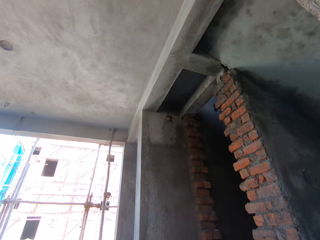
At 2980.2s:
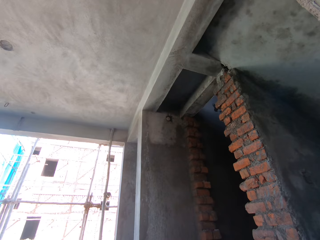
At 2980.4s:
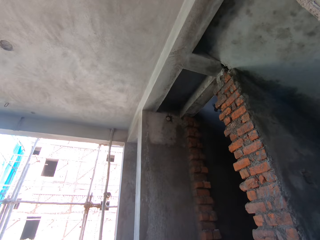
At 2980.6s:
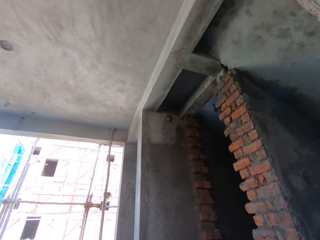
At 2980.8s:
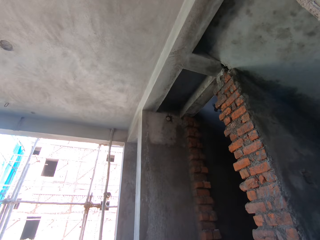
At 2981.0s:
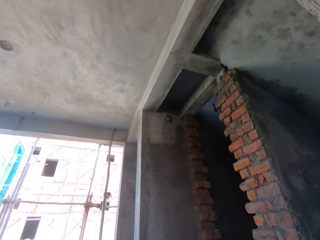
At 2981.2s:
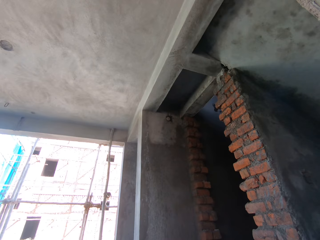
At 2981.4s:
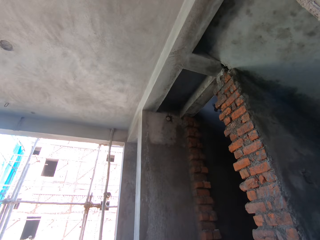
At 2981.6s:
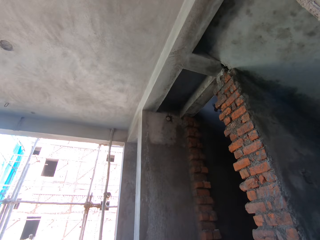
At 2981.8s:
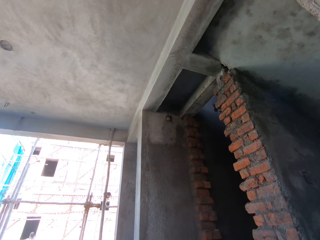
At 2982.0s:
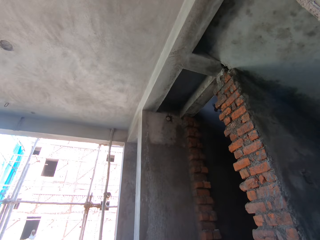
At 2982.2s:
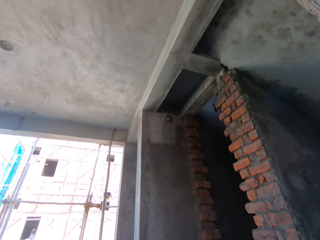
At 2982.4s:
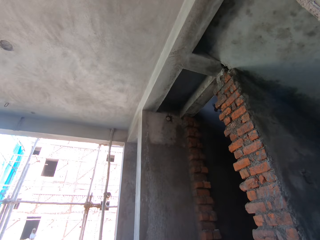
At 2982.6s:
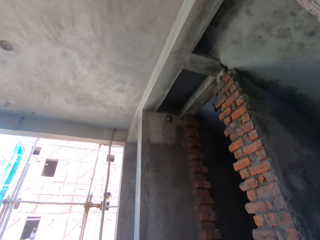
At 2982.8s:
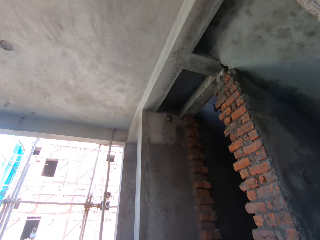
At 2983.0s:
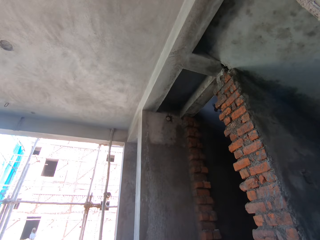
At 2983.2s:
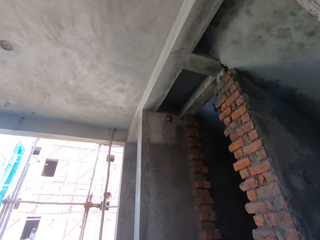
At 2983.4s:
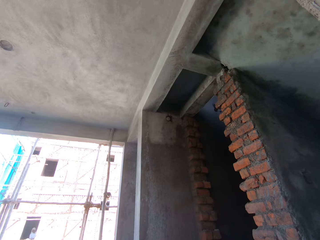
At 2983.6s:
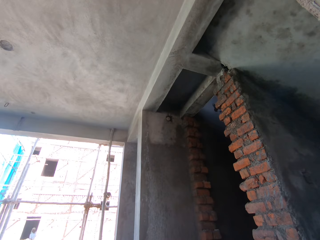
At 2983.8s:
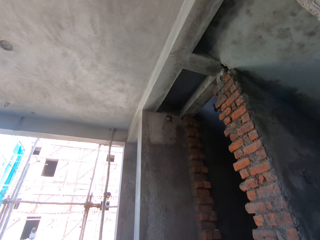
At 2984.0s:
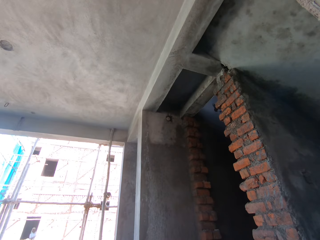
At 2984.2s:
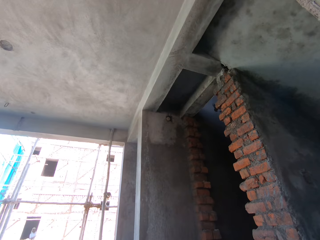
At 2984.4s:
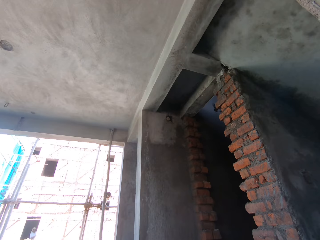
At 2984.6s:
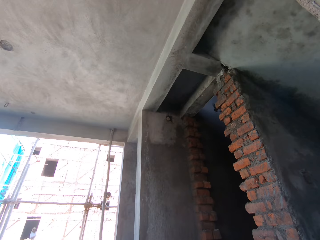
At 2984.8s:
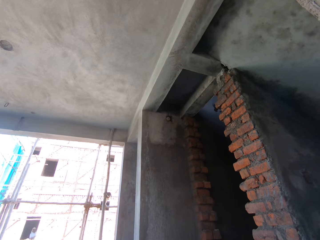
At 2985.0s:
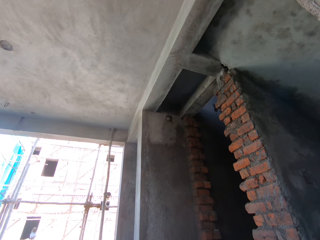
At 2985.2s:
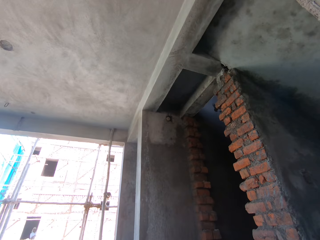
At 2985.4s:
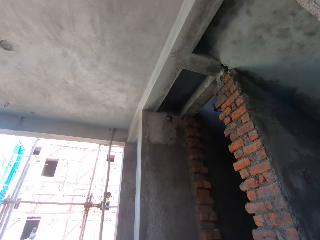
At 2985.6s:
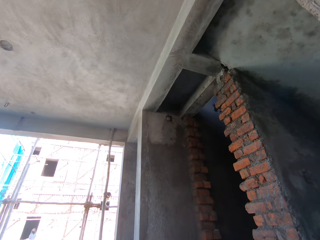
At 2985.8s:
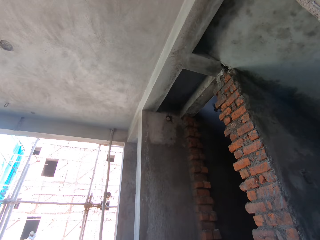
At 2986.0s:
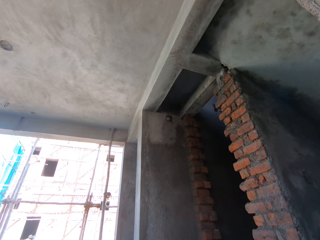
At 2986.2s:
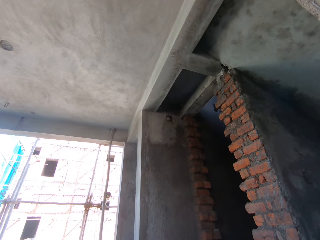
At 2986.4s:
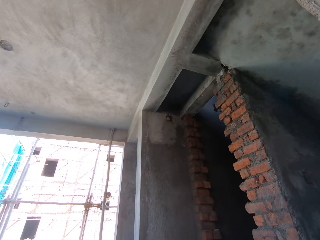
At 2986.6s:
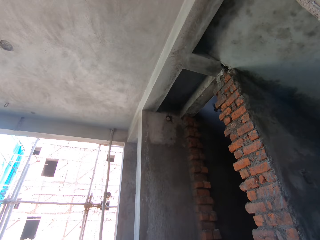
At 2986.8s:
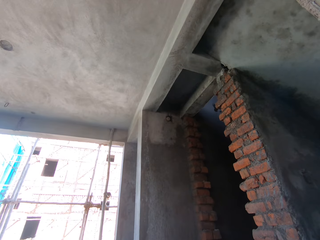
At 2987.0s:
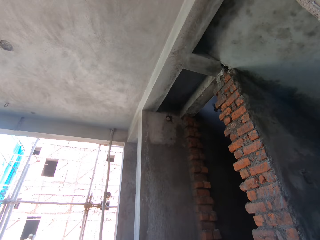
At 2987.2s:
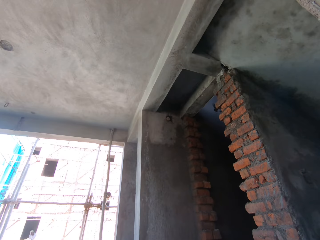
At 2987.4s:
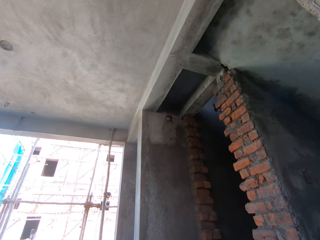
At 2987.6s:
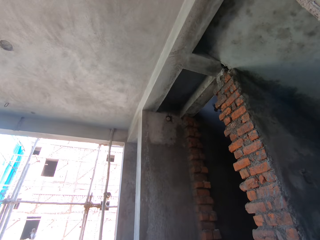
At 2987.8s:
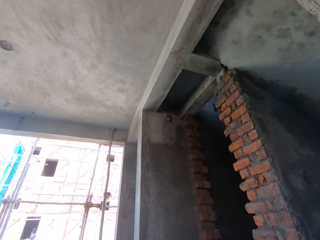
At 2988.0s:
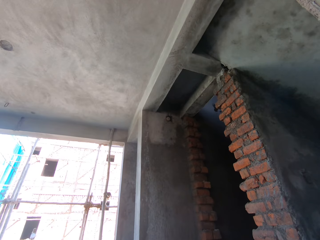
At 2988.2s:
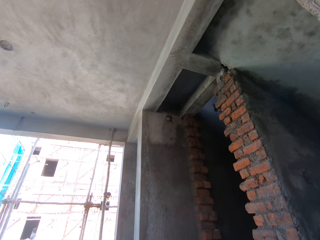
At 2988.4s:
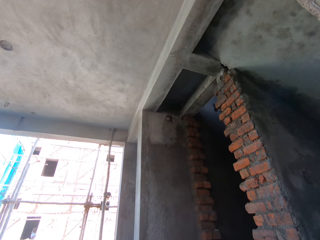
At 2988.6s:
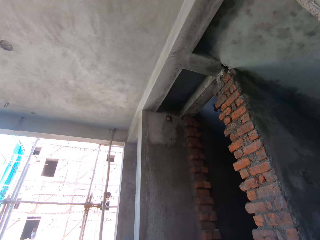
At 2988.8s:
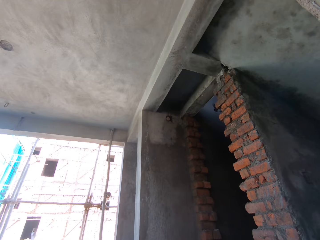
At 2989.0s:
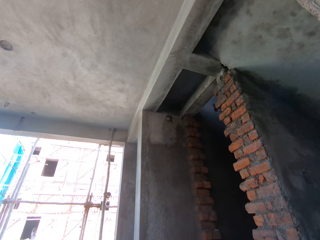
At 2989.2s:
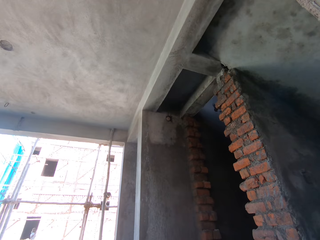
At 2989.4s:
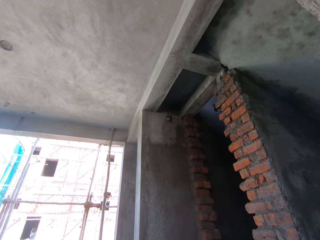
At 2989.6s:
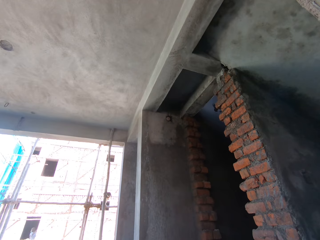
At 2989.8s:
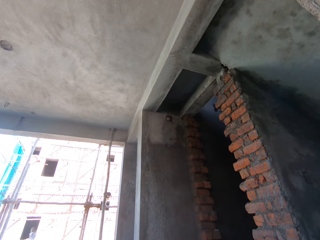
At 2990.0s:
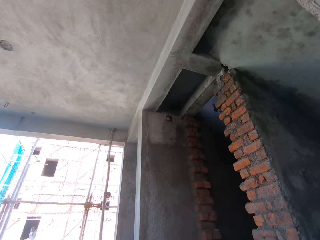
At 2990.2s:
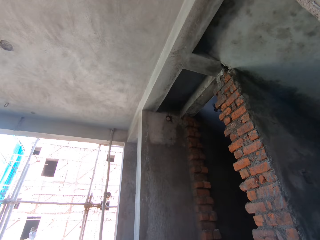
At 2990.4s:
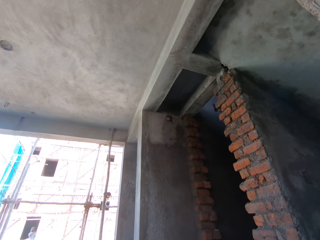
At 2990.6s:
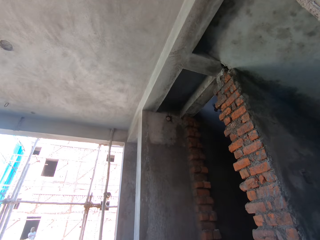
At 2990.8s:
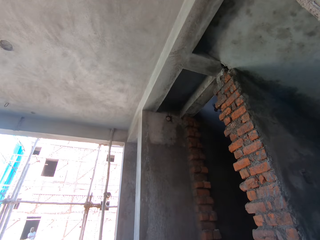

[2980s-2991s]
The man touches the wall with his right hand. Another man bends the body. The other man plasters the wall with cement in a hand trowel in his right hand, stands upright and constructs the building.

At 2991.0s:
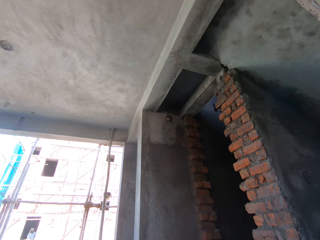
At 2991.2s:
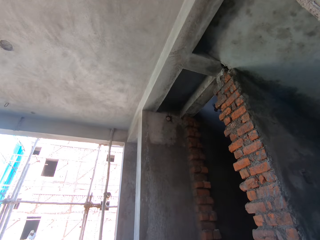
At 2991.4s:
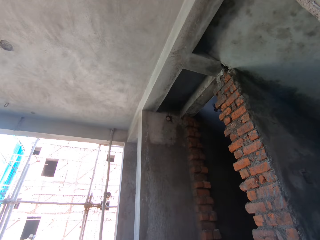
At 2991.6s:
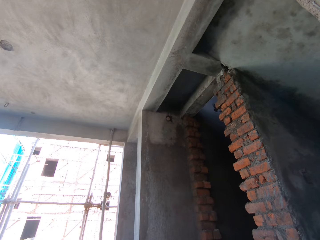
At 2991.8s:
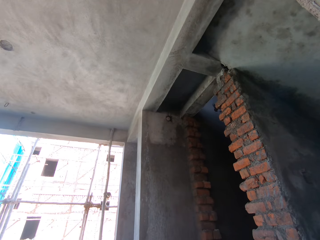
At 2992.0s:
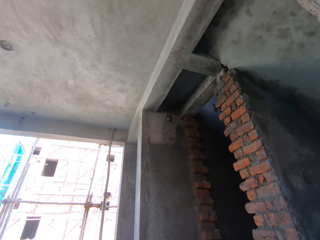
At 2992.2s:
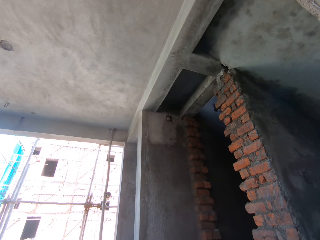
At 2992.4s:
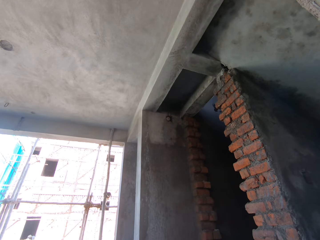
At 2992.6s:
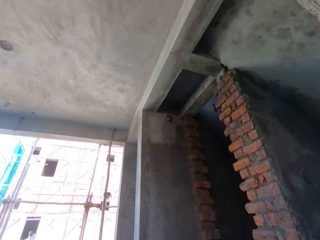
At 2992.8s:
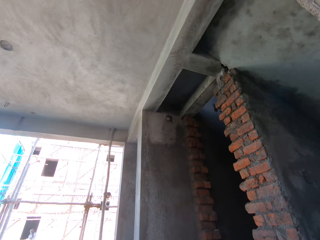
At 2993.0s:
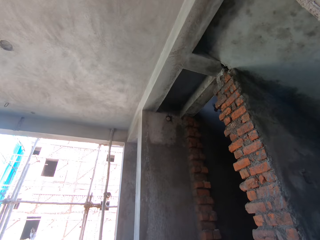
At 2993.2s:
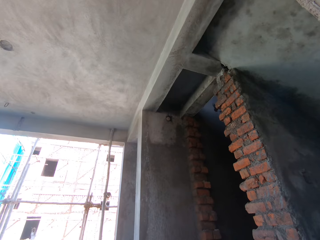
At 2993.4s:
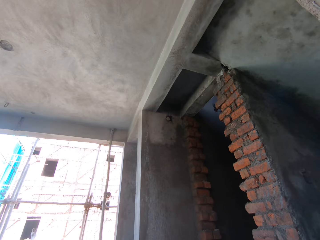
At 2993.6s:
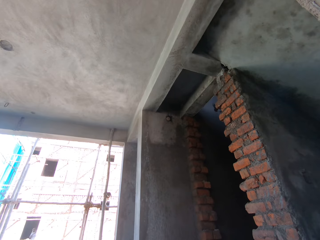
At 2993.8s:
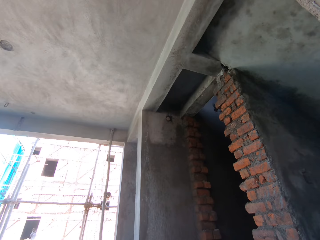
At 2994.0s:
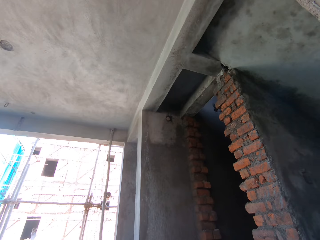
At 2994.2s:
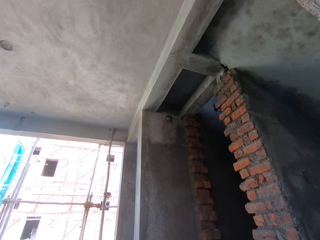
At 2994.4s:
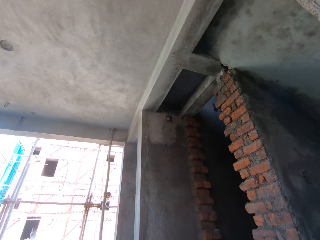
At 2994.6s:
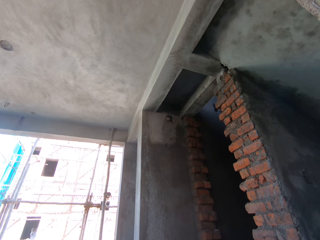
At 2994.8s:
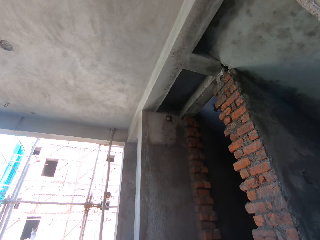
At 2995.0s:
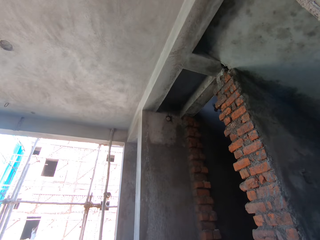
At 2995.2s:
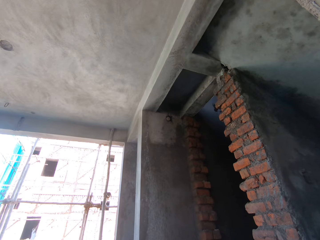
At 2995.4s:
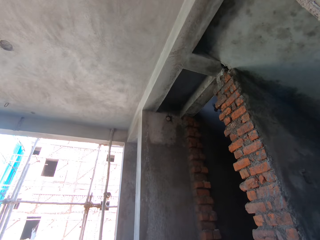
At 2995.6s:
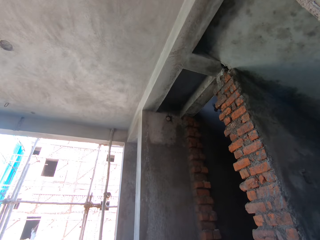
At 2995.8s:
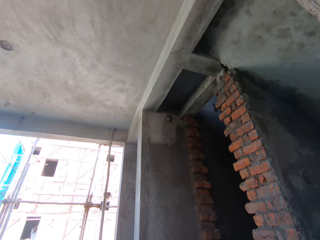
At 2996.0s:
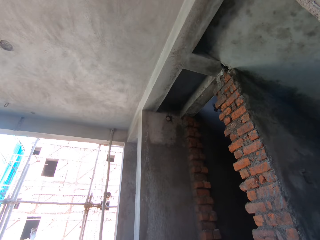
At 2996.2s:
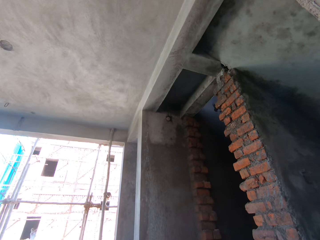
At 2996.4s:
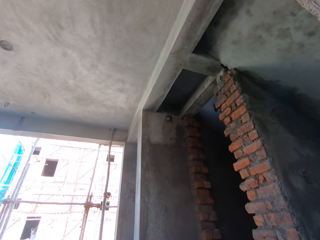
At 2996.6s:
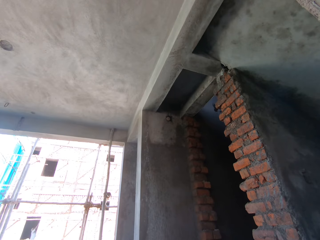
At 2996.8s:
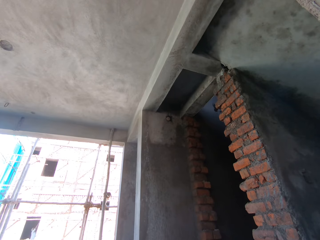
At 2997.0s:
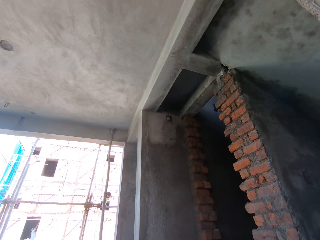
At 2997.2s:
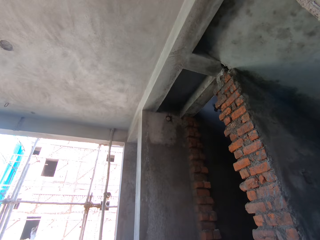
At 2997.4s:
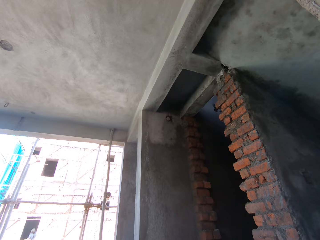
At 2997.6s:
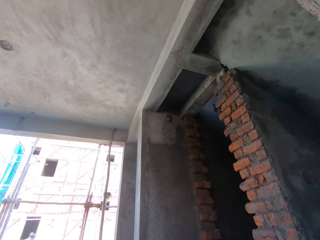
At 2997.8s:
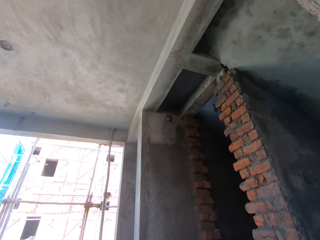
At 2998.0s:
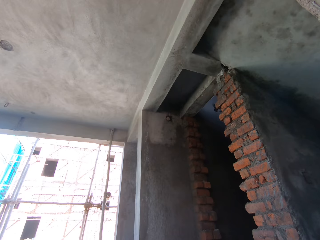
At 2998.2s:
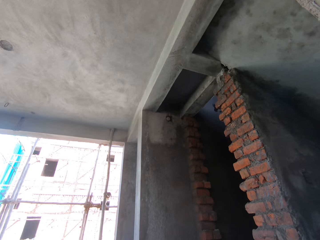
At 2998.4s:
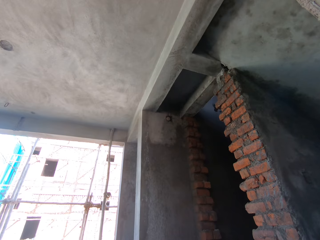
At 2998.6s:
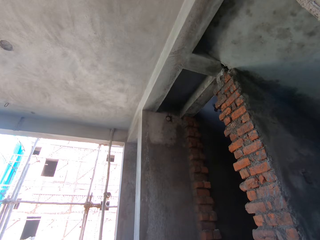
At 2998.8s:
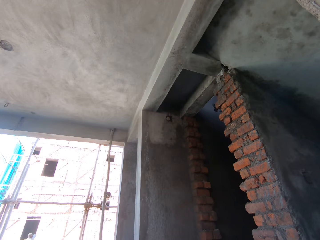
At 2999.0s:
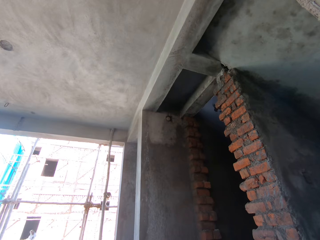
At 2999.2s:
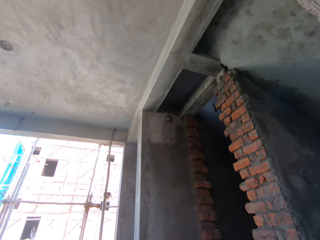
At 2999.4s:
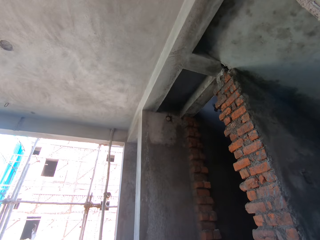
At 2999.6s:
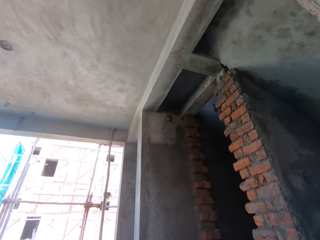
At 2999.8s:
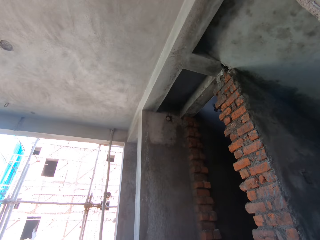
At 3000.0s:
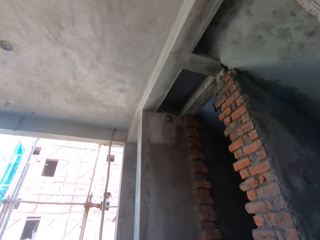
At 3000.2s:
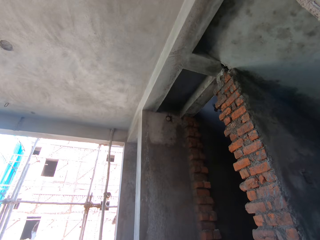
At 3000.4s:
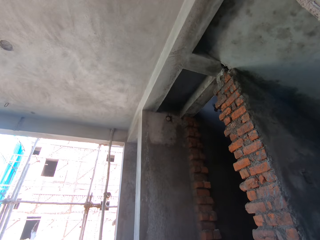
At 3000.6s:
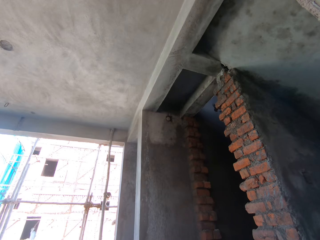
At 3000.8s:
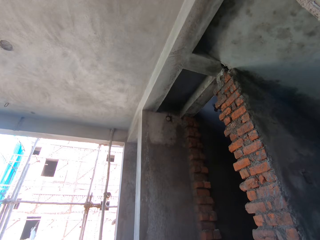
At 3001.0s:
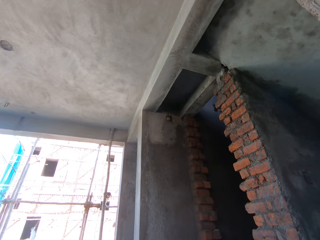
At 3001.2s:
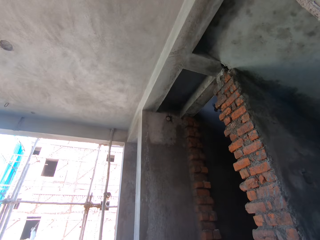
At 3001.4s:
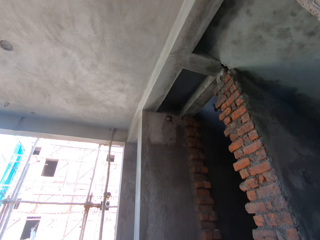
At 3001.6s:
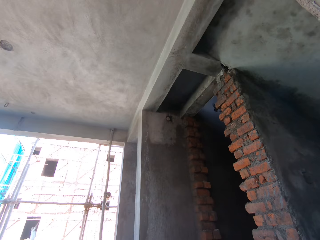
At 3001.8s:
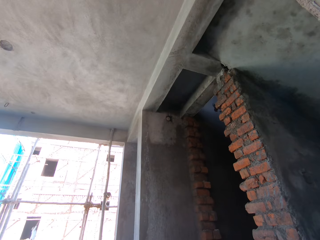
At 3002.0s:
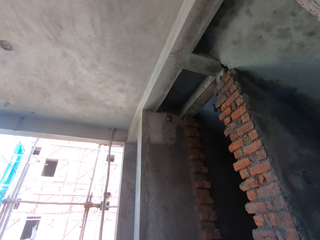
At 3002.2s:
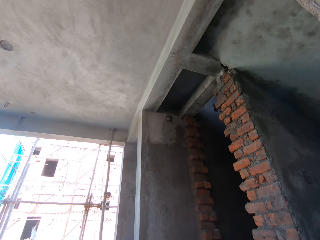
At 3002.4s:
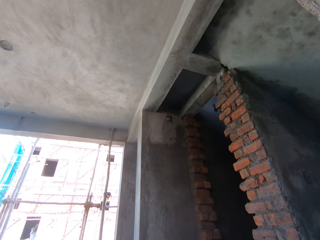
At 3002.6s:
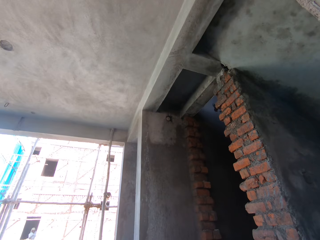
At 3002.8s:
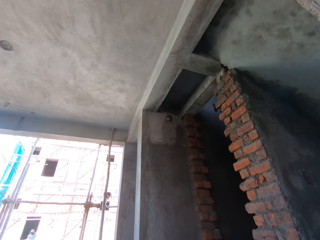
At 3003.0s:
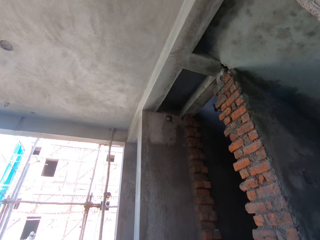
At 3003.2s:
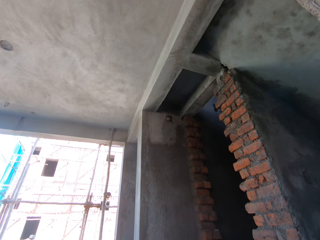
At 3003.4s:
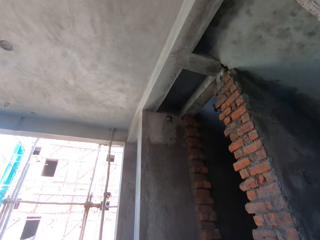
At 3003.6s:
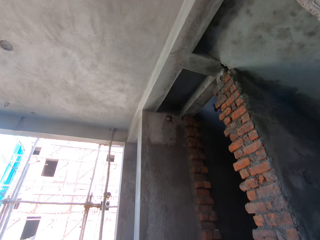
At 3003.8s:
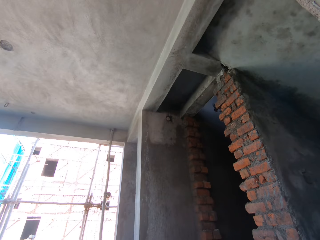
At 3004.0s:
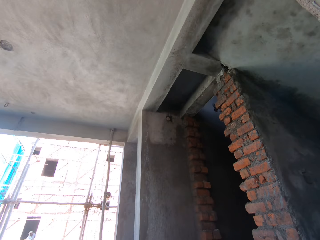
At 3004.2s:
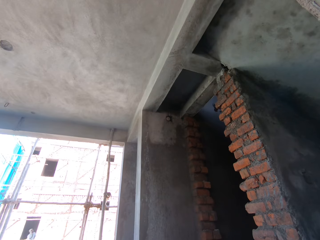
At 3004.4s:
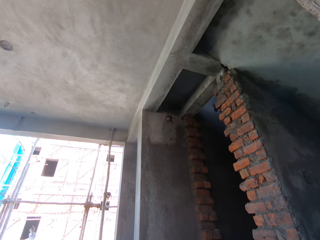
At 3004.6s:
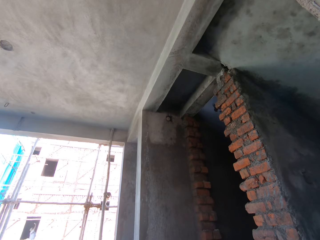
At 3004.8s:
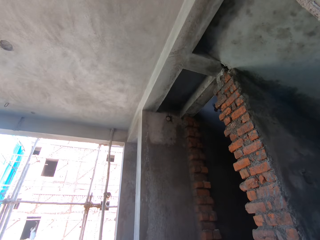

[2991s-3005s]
A man bends the body, stands upright and constructs the building. The man bends the body, stands upright and constructs the building. A person constructs the building. The man constructs the building. The man bends the body and stands upright.
